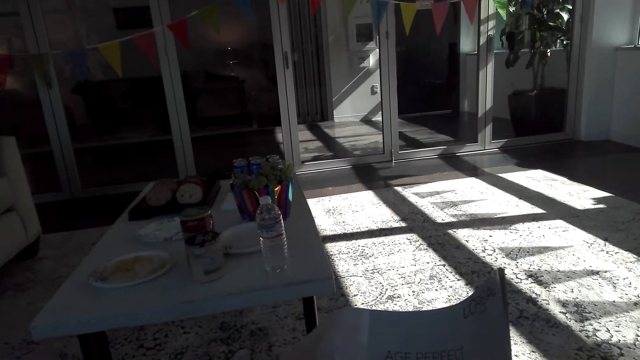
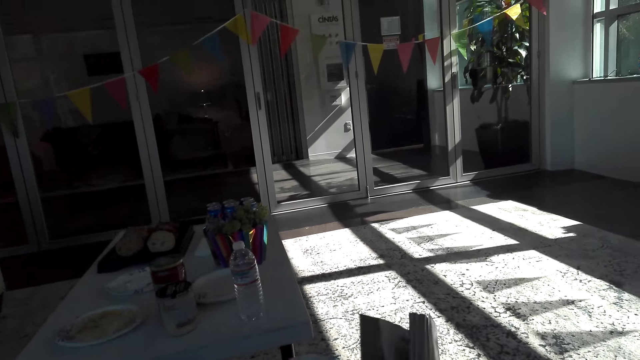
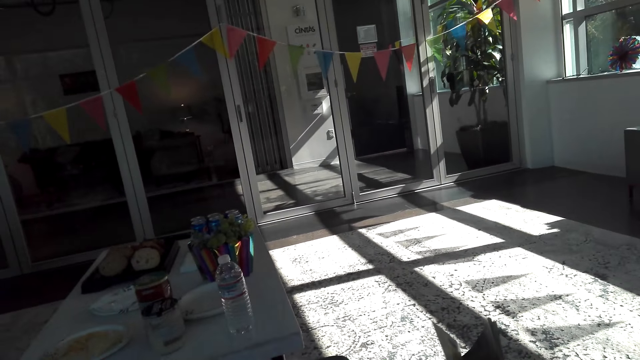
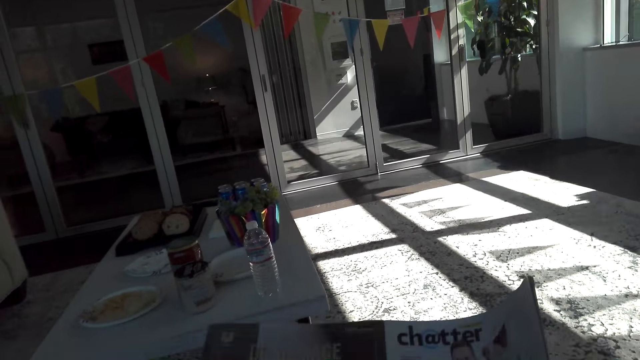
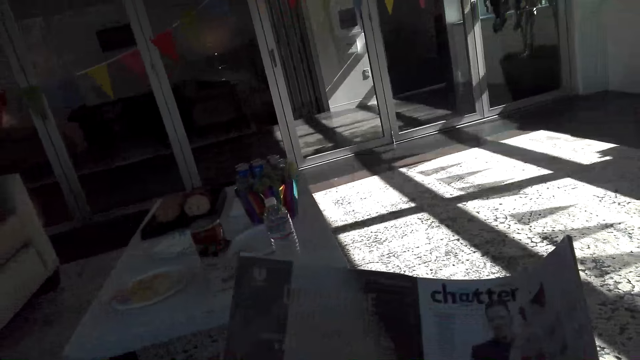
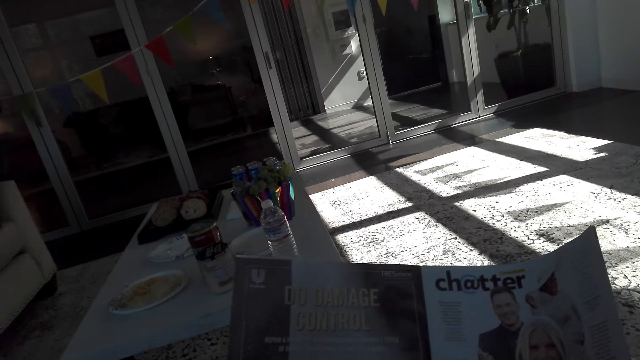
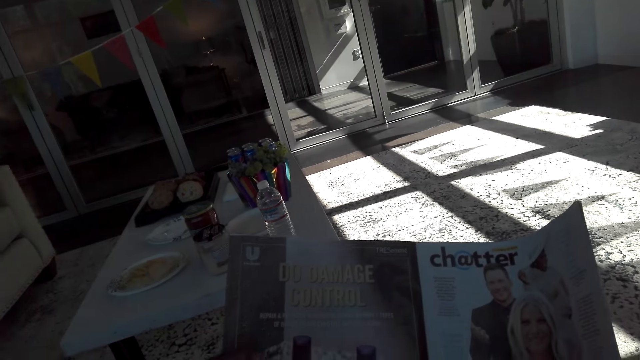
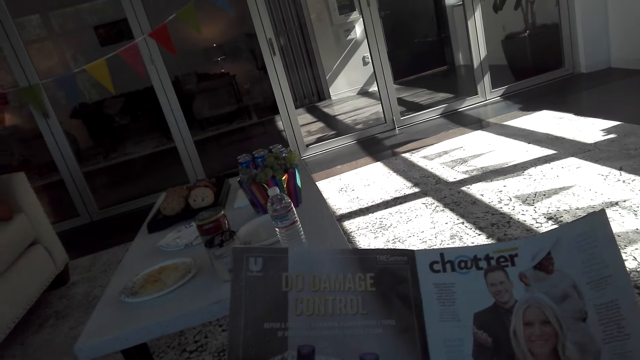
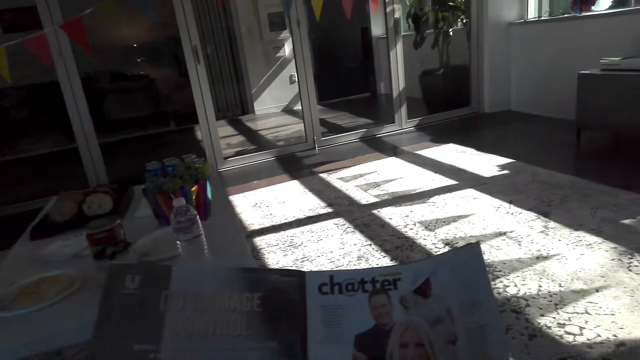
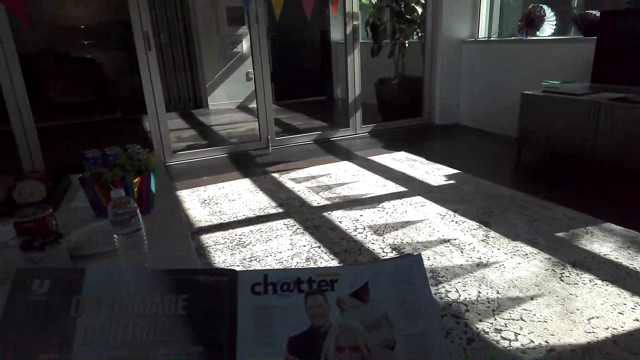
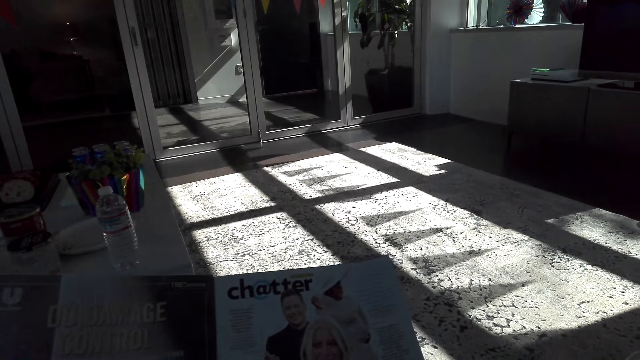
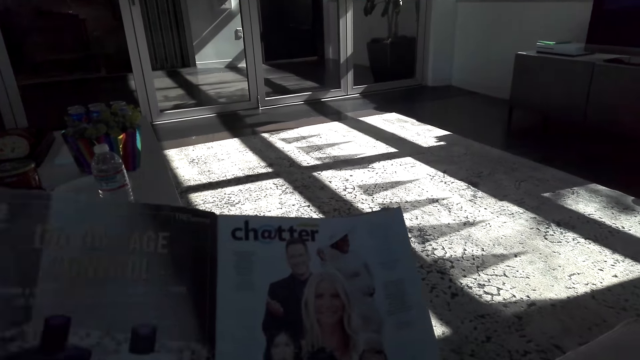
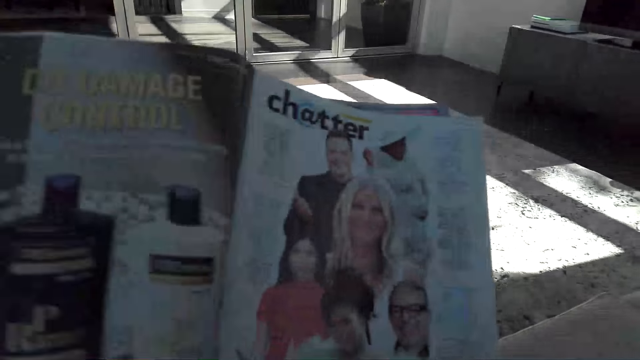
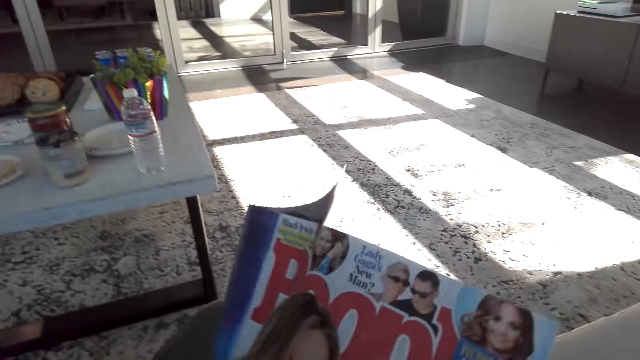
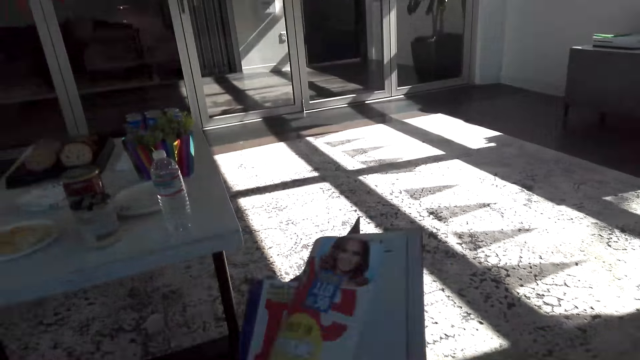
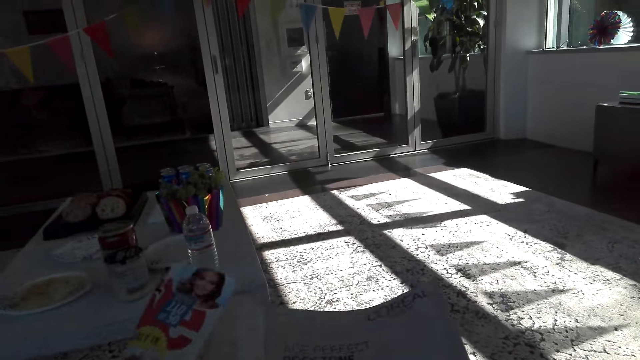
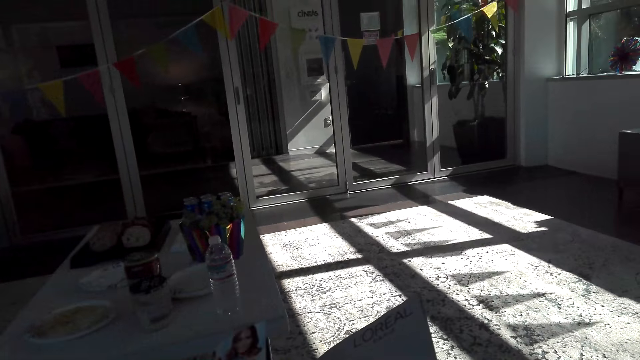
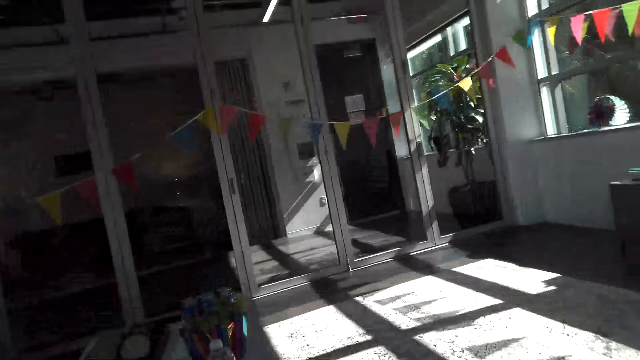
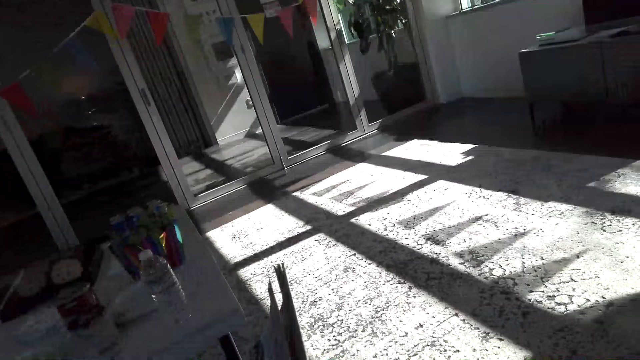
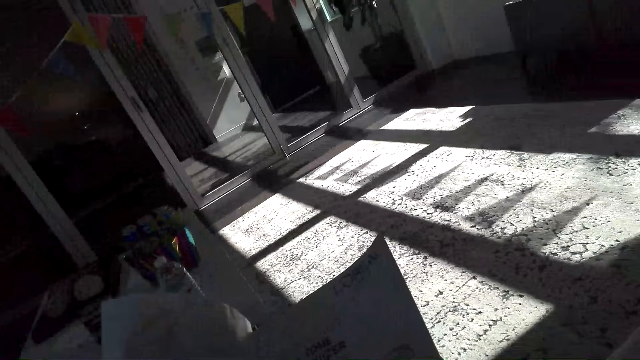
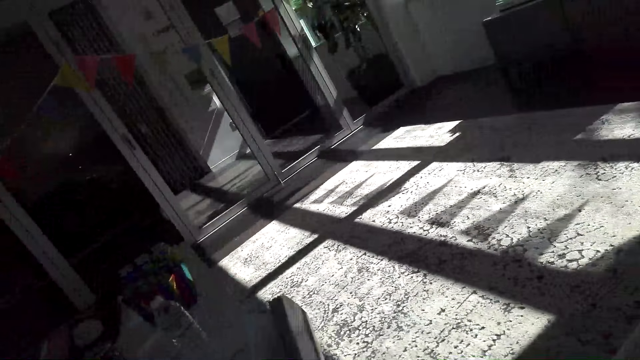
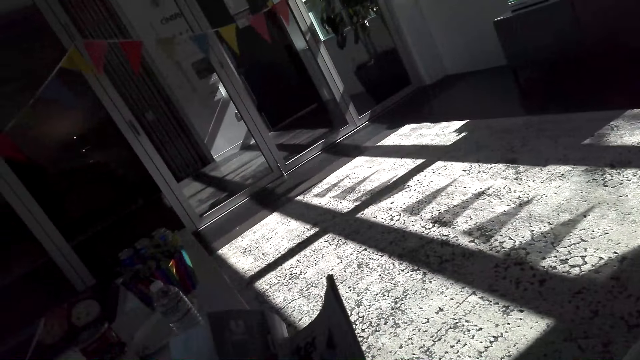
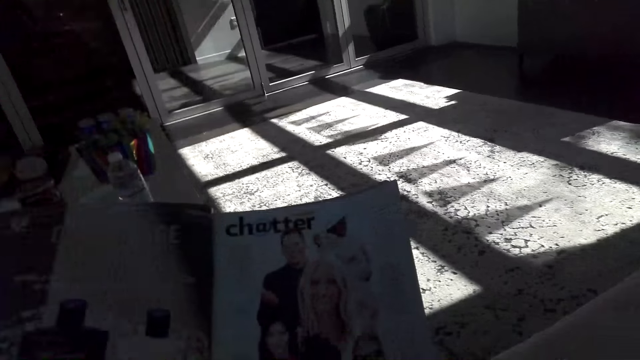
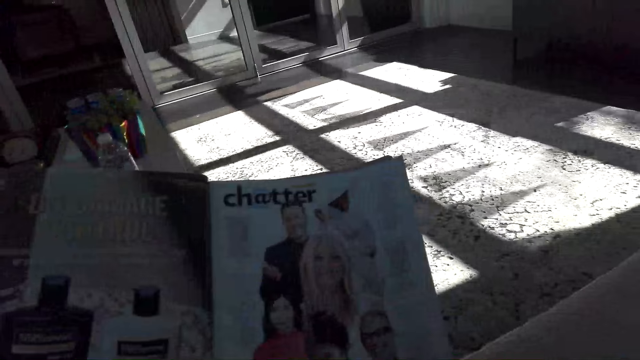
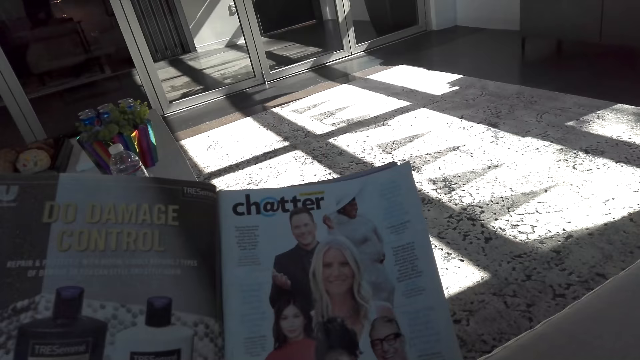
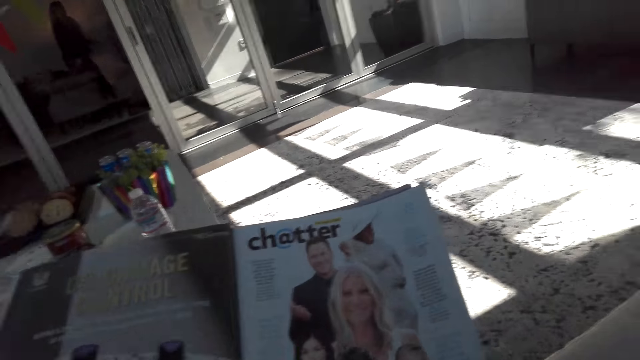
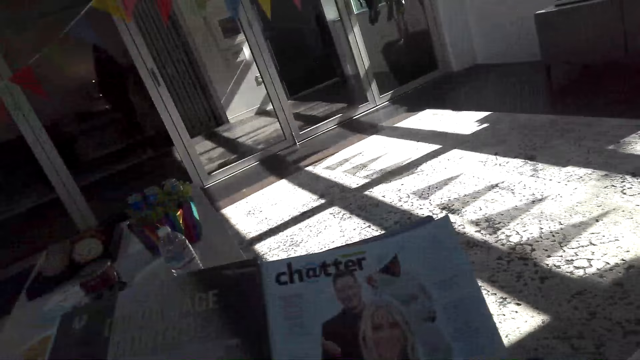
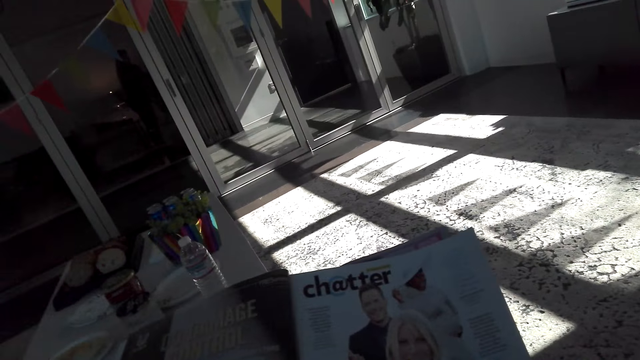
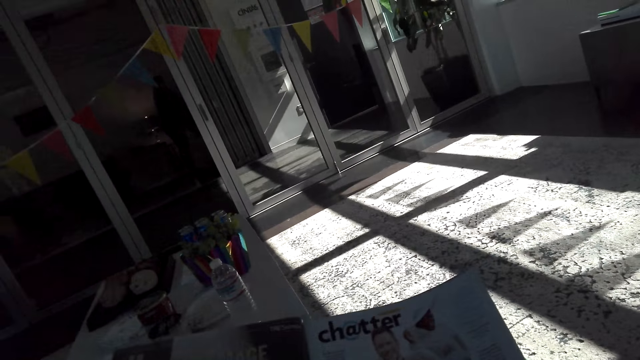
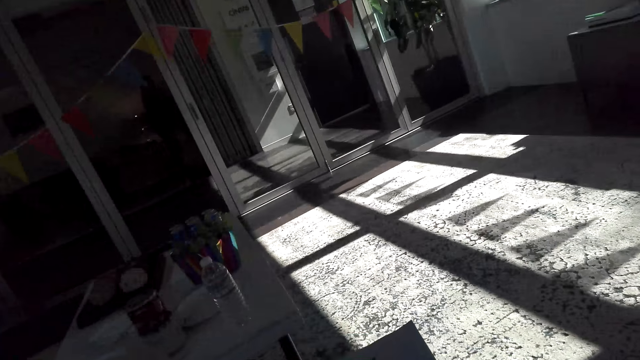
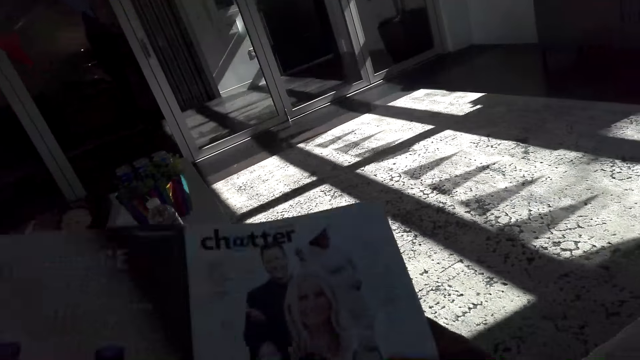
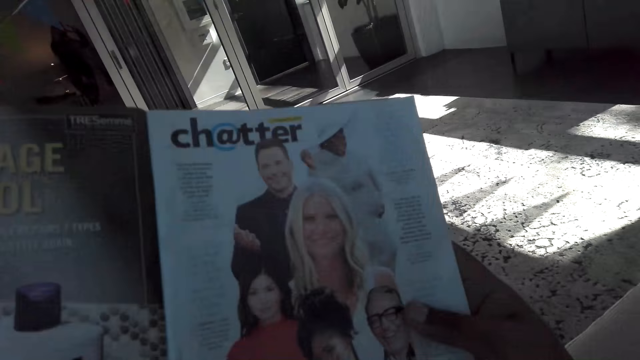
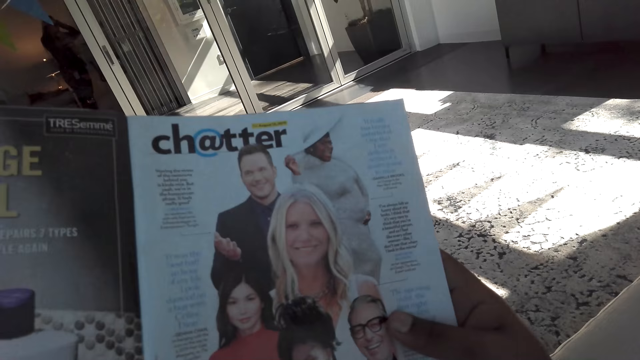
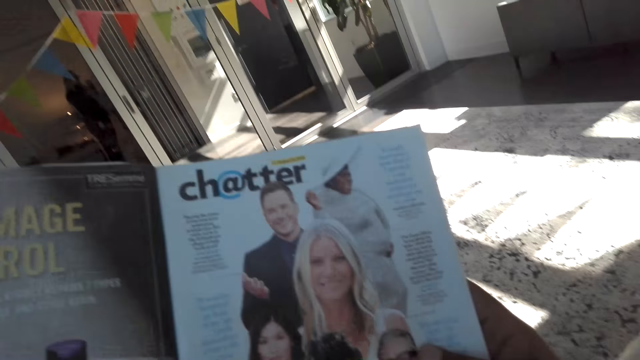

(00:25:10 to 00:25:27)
The camera wearer turns a book. They read the book. They close the book. They open the book. They close the book. They open the book. They read the book.
